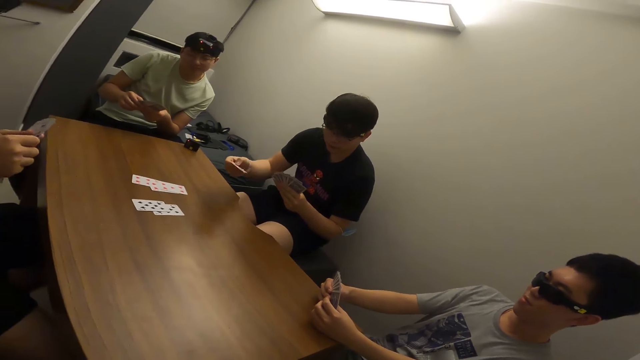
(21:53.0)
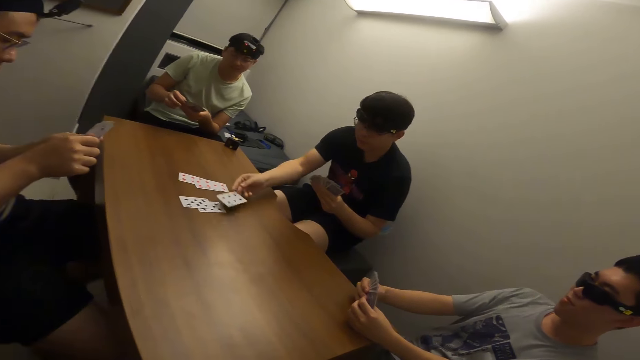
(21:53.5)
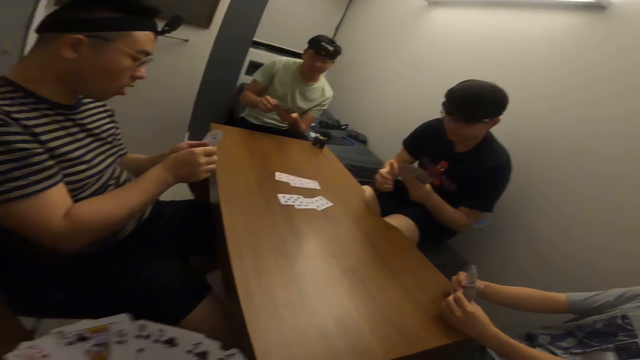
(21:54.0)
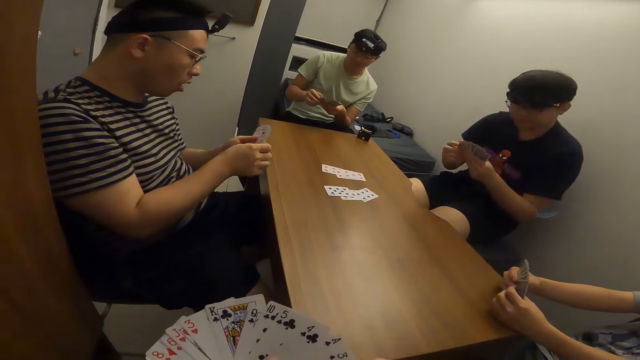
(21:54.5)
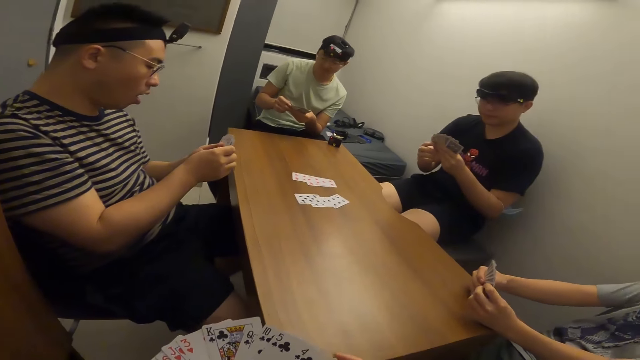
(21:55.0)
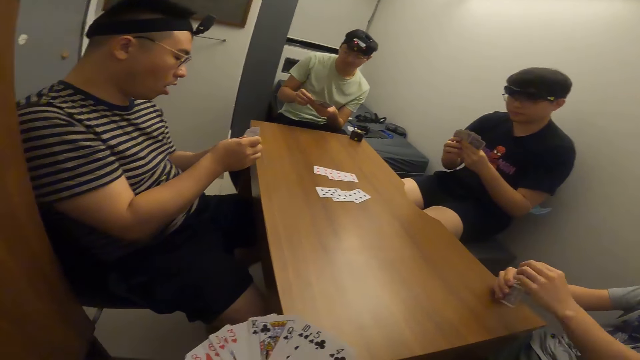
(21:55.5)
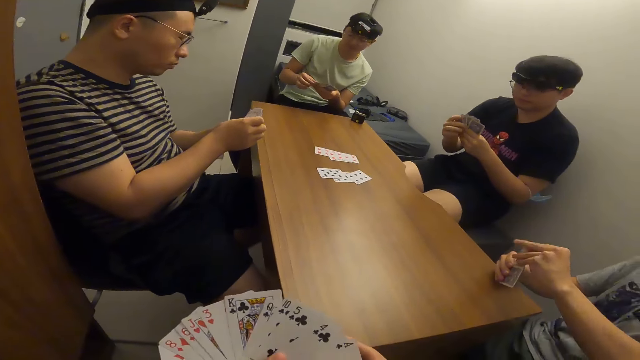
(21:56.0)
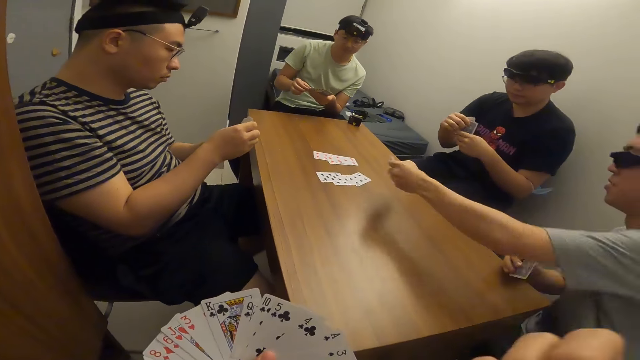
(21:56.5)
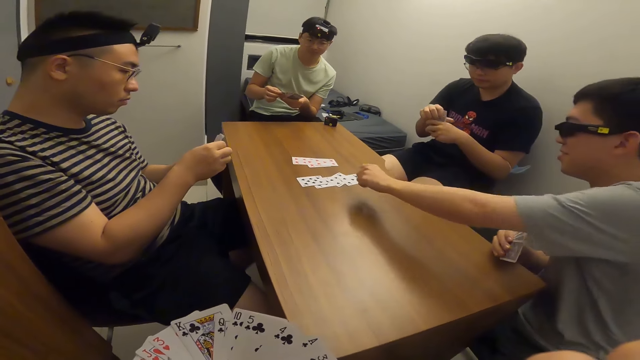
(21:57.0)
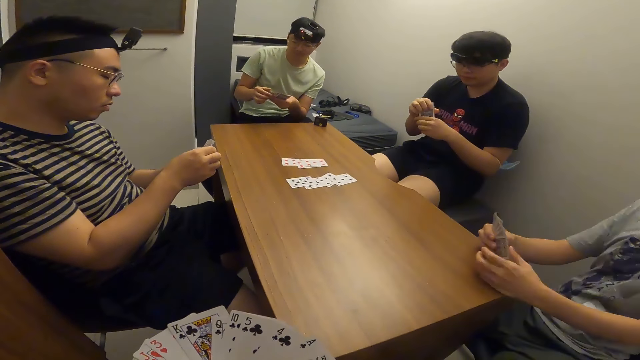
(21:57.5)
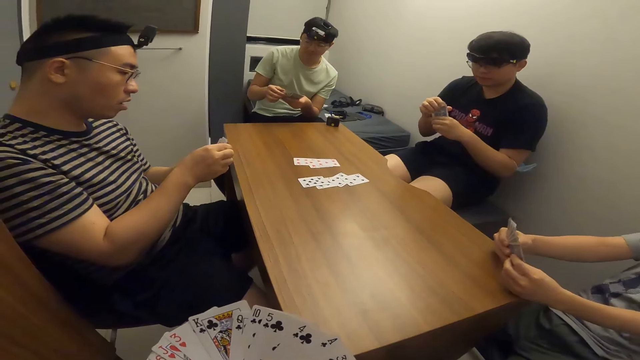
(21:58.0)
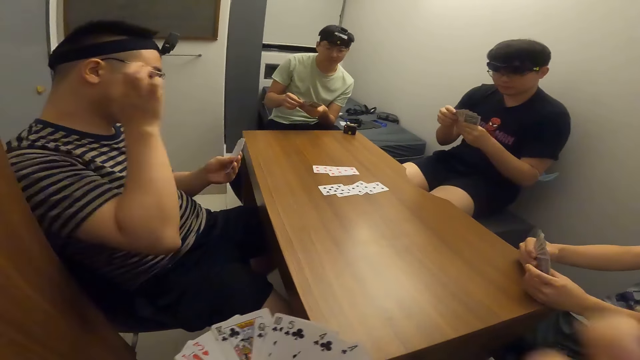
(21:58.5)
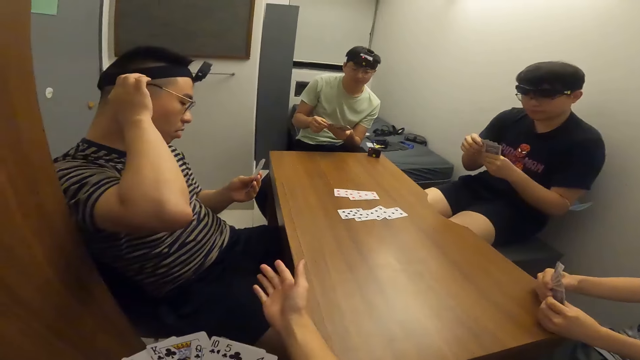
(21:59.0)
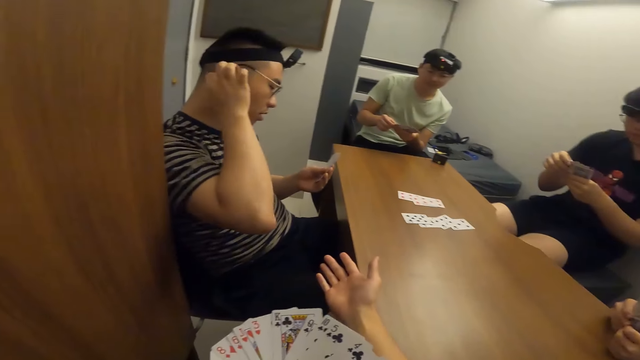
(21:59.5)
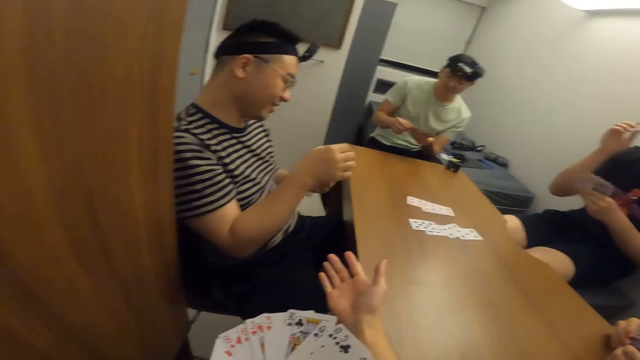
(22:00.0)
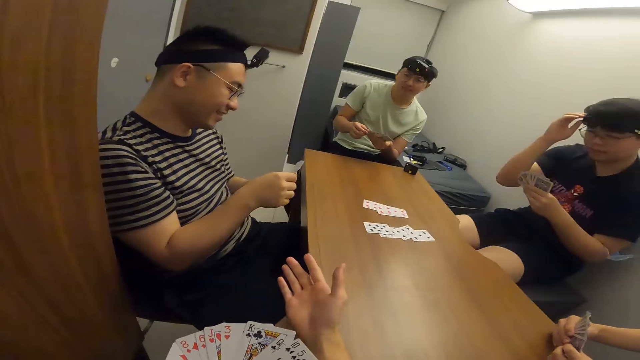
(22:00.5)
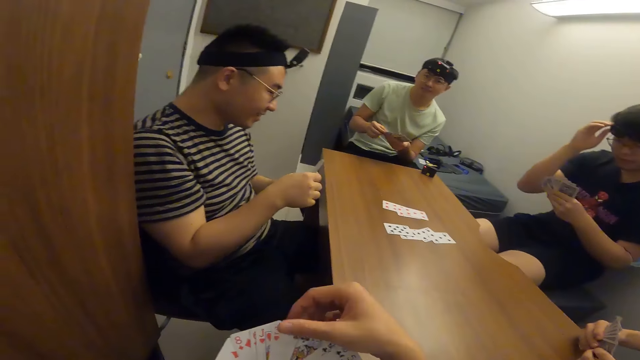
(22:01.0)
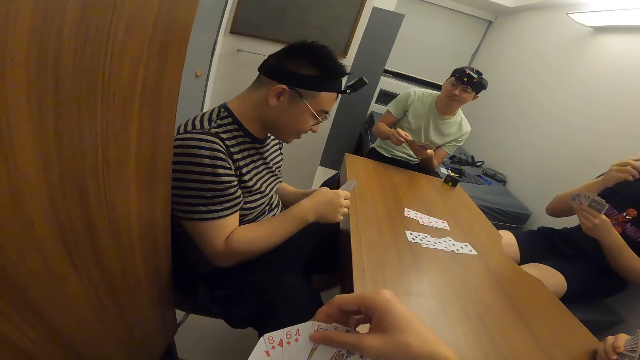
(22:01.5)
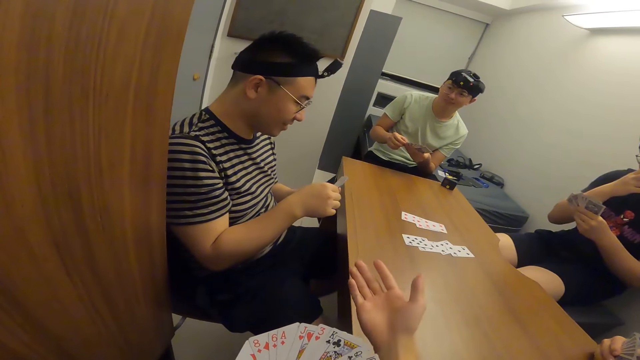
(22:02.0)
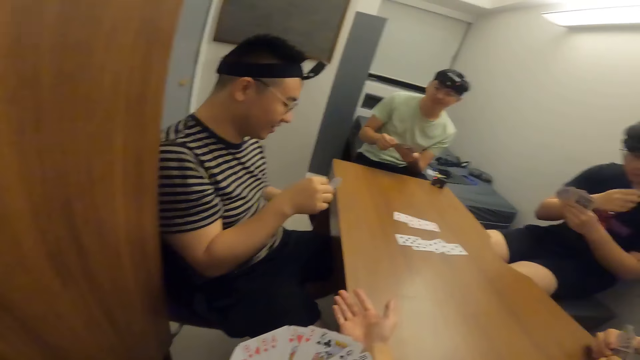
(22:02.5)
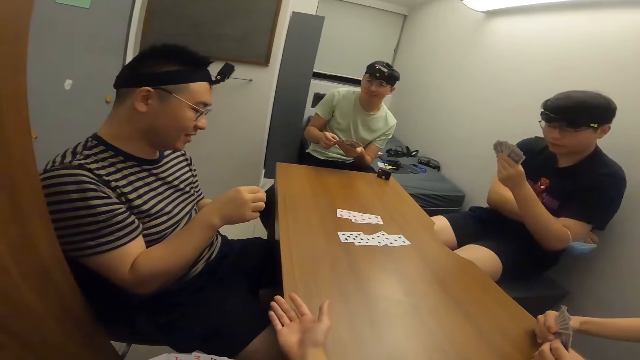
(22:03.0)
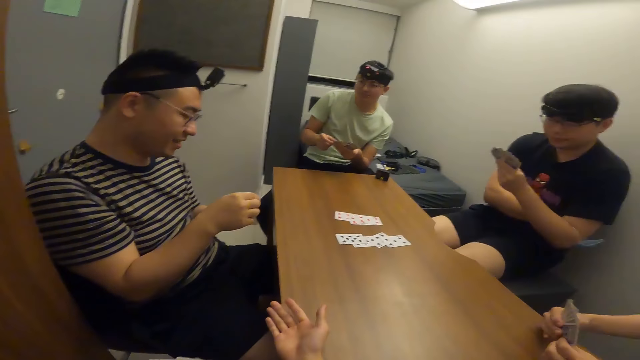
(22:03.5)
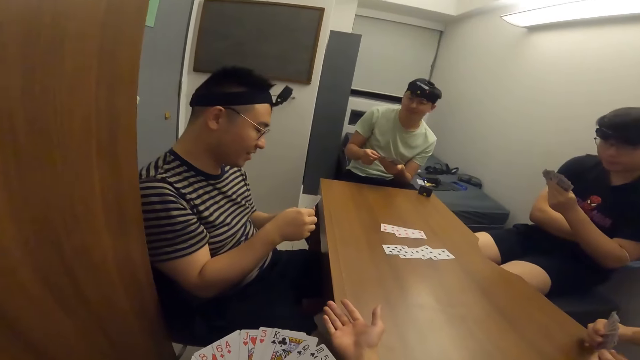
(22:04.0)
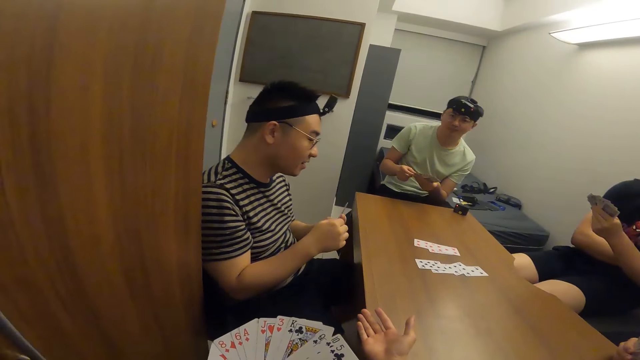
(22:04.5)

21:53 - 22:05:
A man places a card on the table with his right hand. Another man places a card on the table with his right hand.

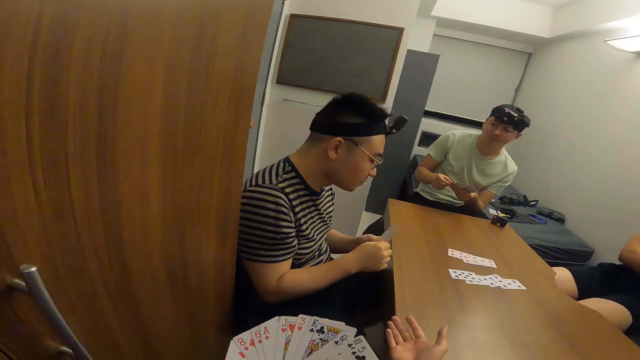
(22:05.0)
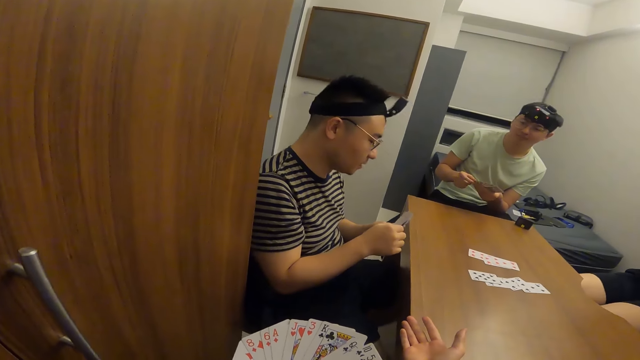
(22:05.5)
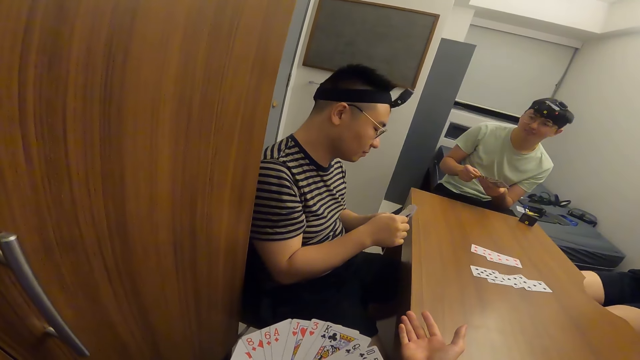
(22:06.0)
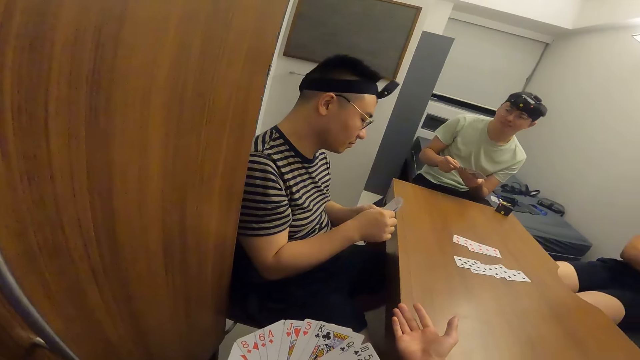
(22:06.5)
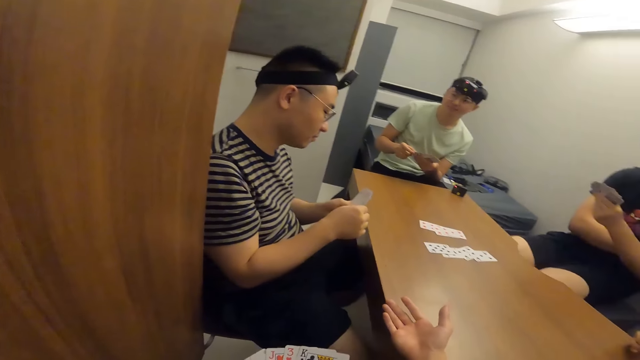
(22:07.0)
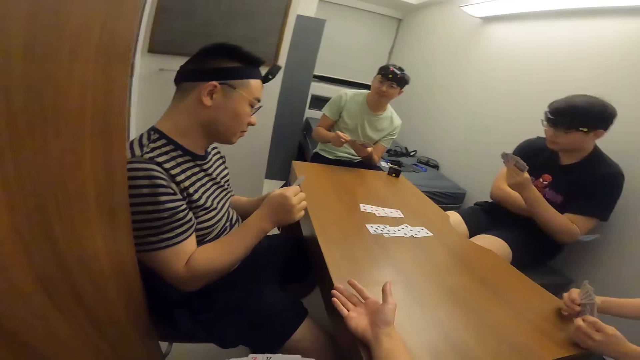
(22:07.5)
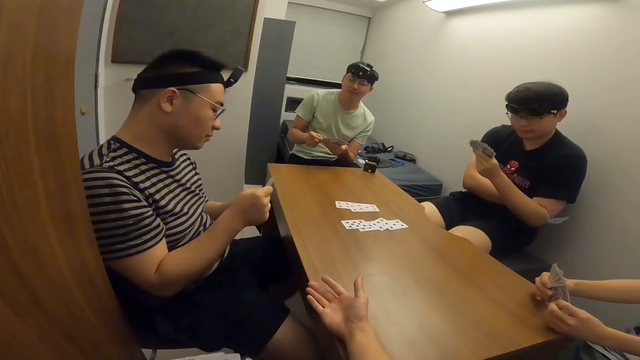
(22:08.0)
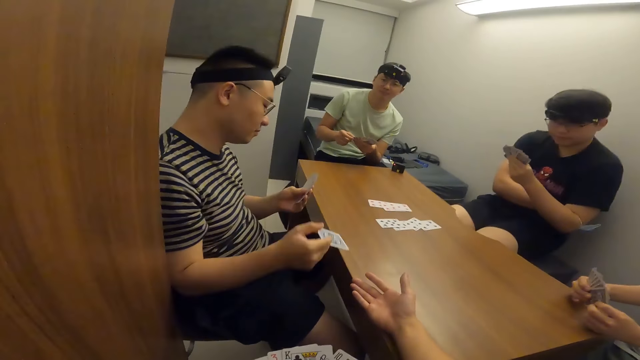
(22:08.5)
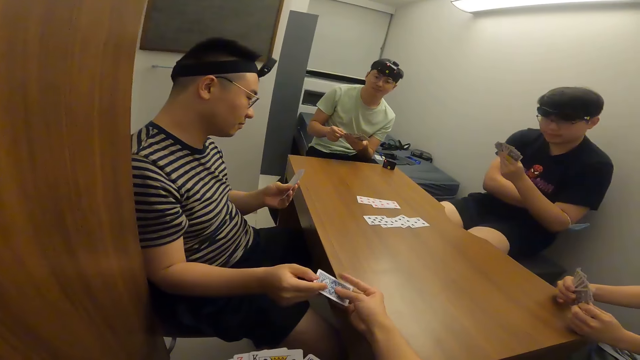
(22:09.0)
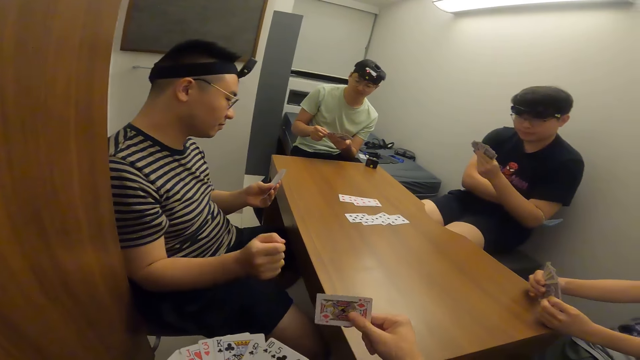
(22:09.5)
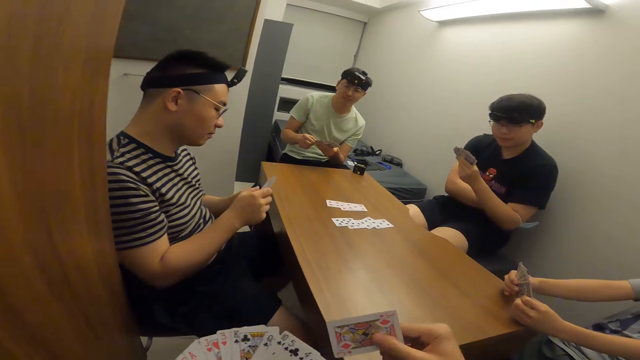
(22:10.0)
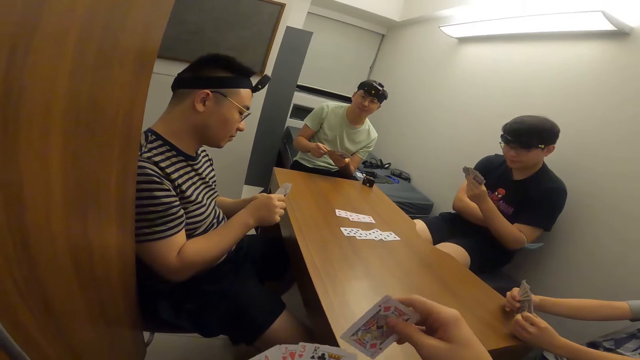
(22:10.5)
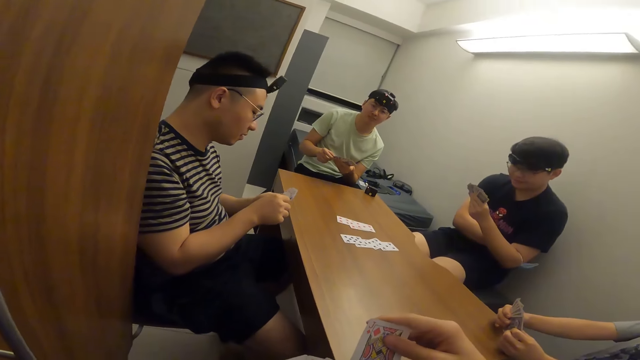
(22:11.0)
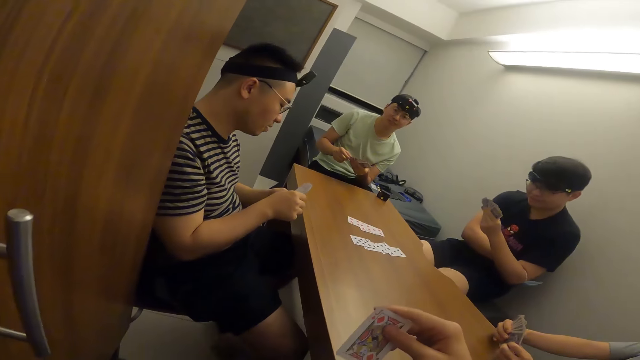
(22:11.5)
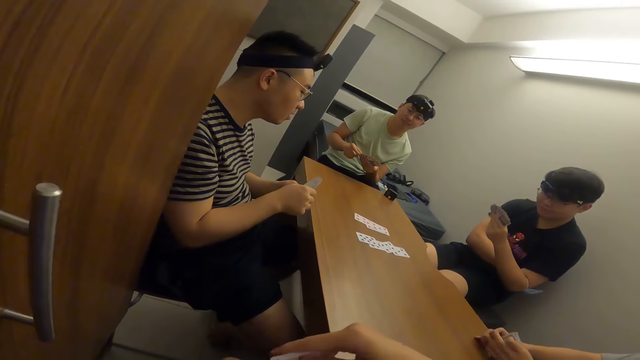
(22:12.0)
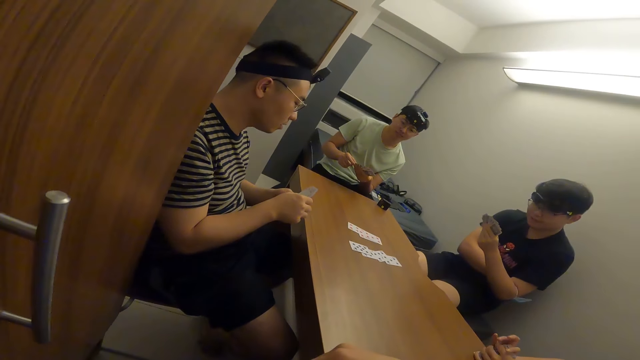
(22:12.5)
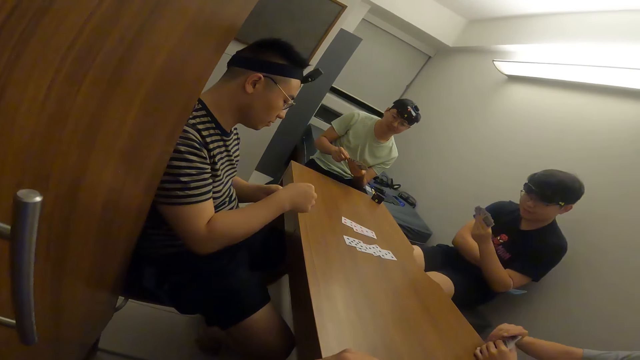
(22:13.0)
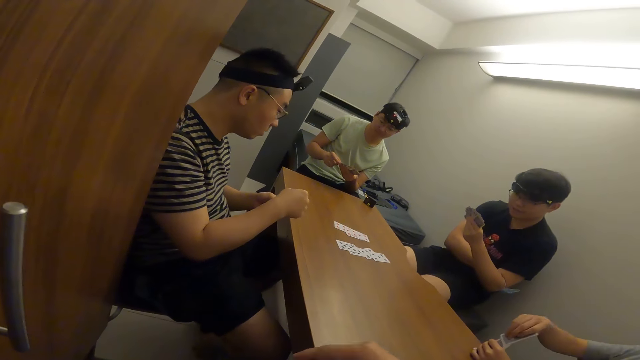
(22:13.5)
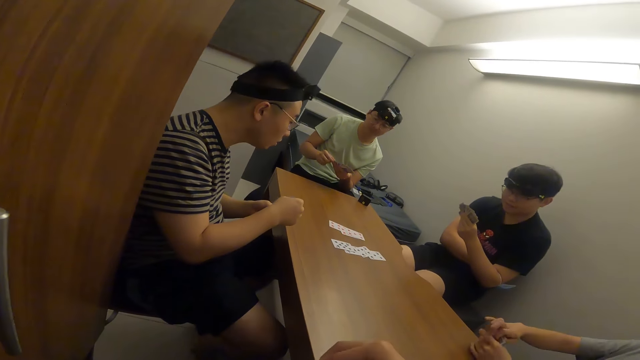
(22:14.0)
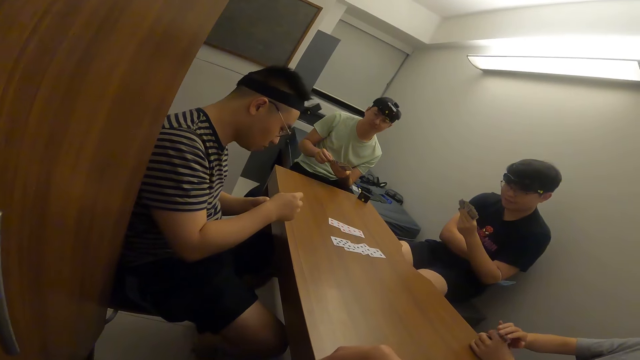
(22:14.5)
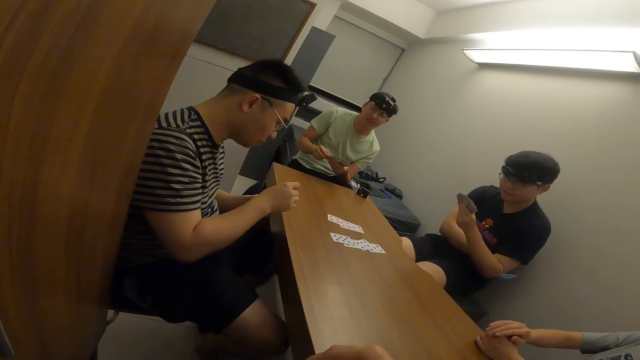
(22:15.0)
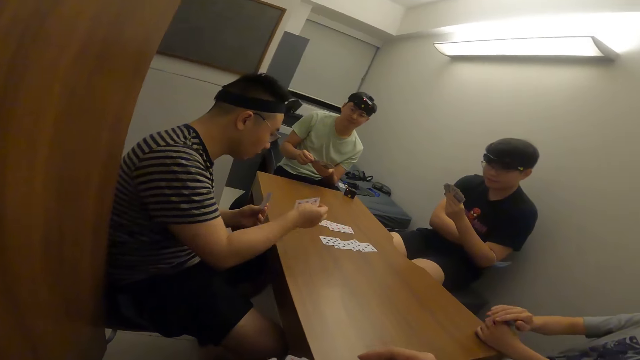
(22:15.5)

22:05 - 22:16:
A man passes a card to the camera wearer with his right hand. The camera wearer shuffles the cards.
